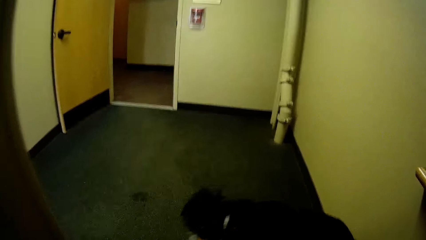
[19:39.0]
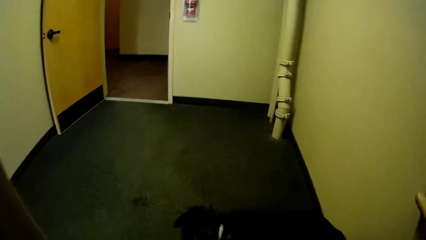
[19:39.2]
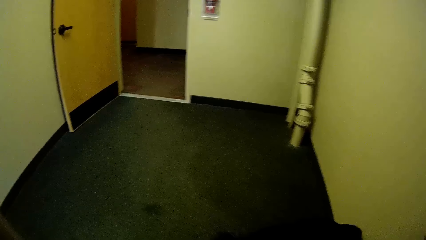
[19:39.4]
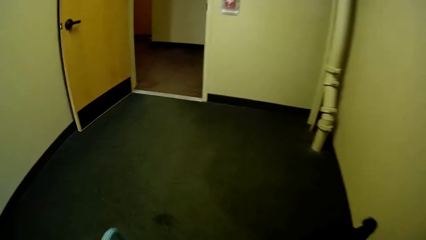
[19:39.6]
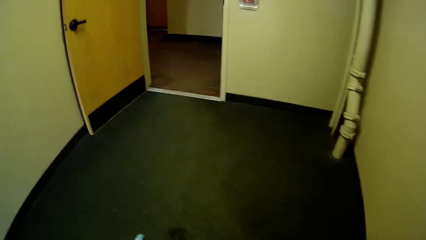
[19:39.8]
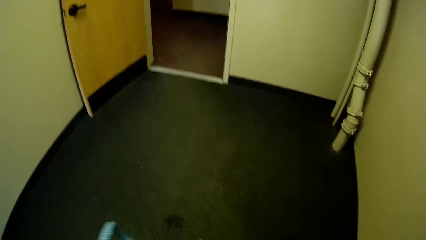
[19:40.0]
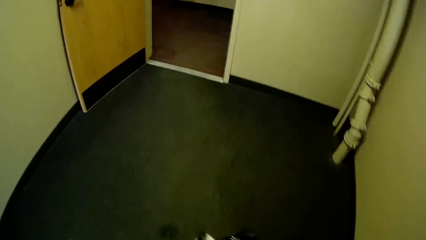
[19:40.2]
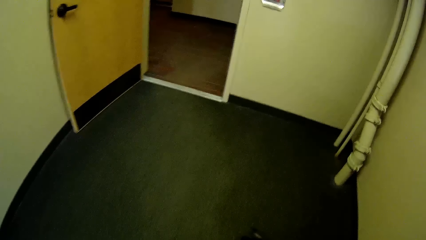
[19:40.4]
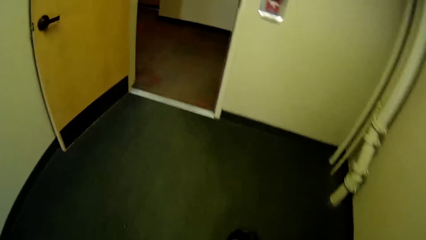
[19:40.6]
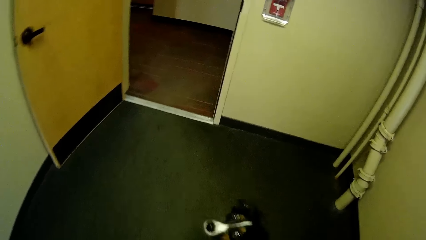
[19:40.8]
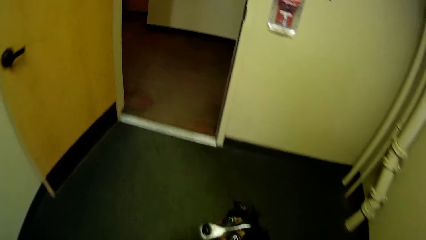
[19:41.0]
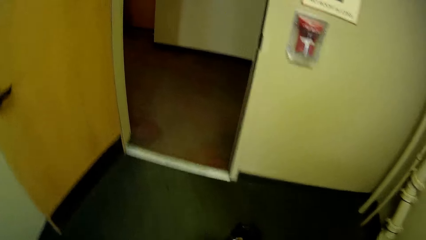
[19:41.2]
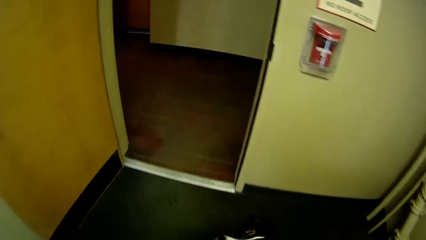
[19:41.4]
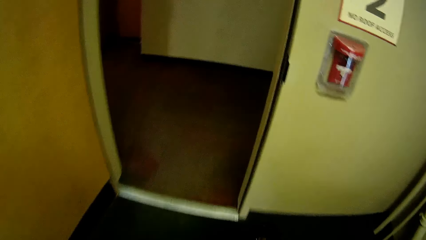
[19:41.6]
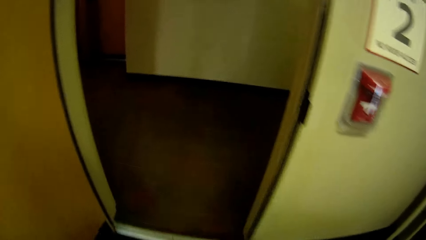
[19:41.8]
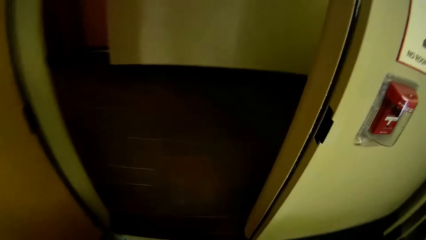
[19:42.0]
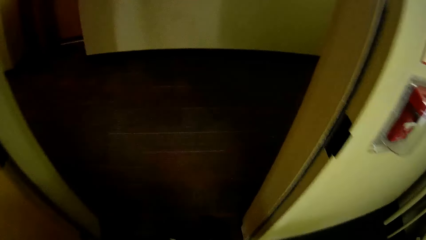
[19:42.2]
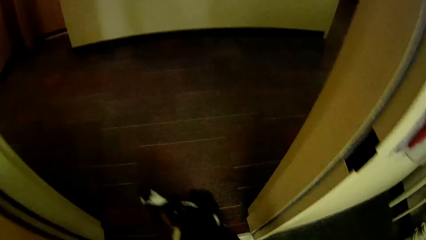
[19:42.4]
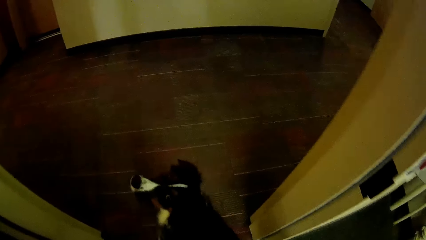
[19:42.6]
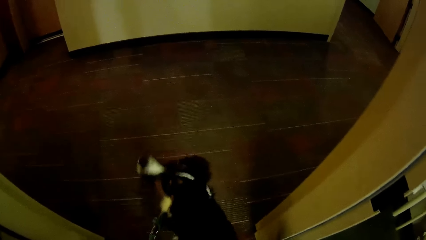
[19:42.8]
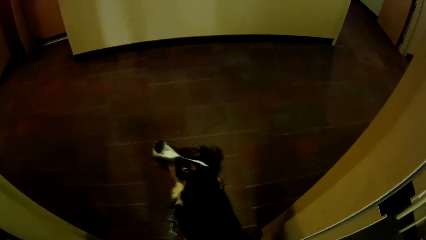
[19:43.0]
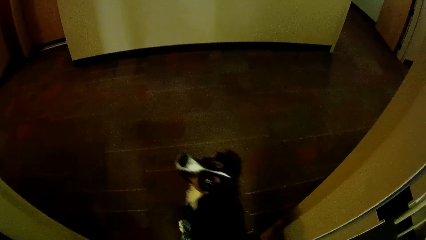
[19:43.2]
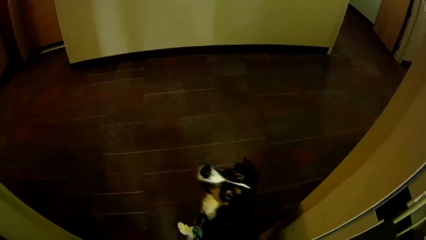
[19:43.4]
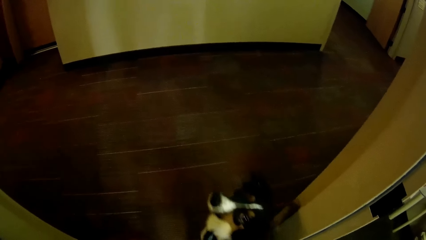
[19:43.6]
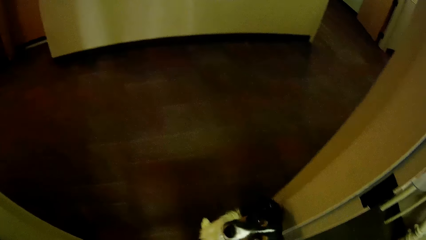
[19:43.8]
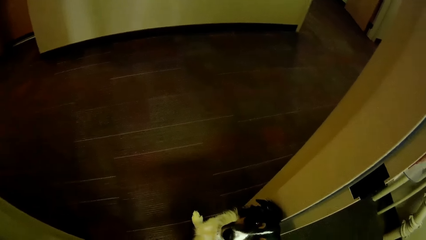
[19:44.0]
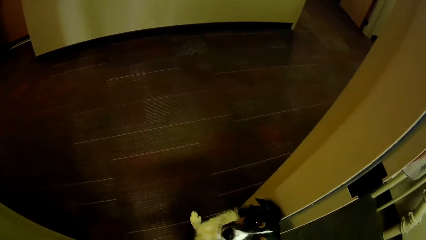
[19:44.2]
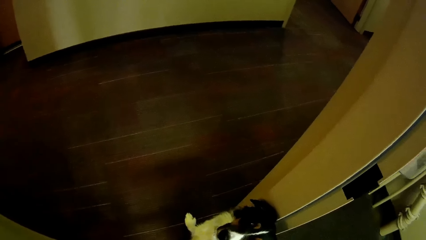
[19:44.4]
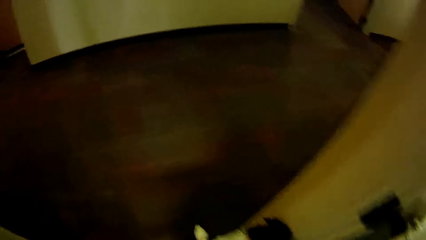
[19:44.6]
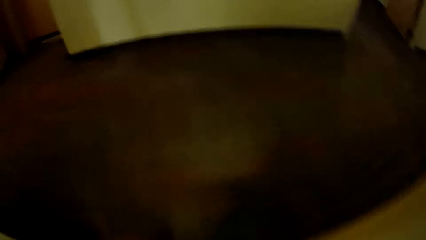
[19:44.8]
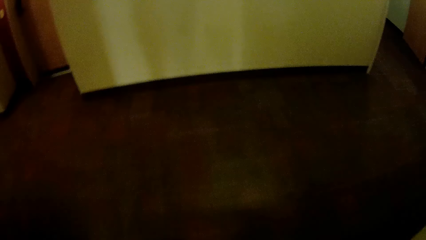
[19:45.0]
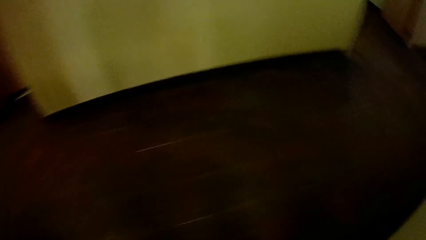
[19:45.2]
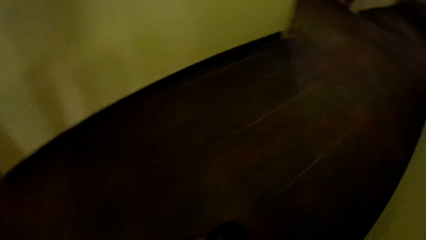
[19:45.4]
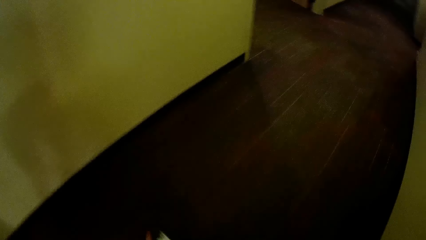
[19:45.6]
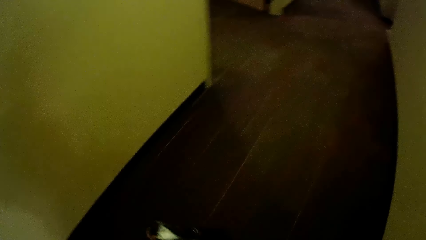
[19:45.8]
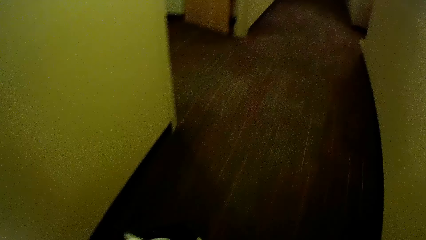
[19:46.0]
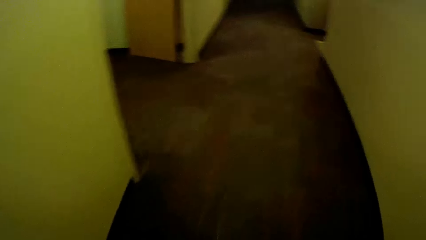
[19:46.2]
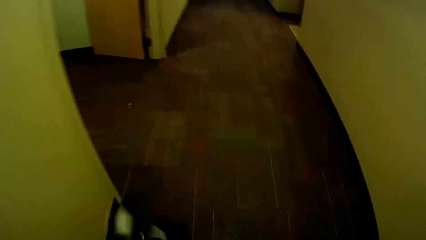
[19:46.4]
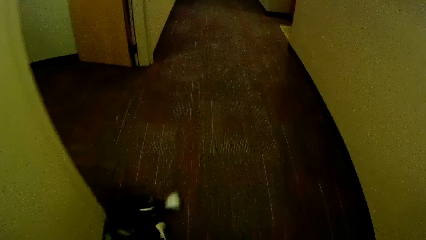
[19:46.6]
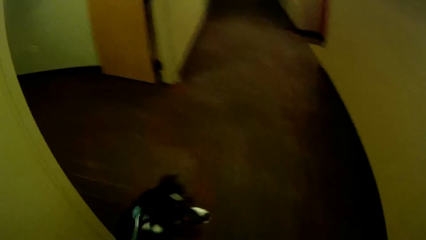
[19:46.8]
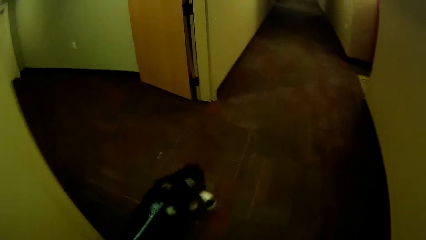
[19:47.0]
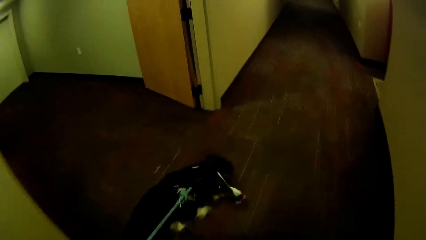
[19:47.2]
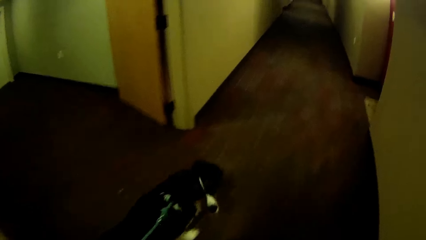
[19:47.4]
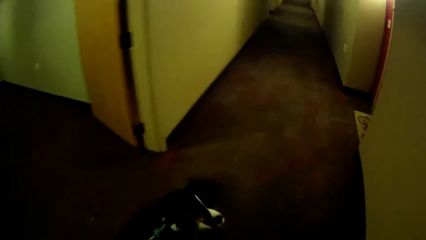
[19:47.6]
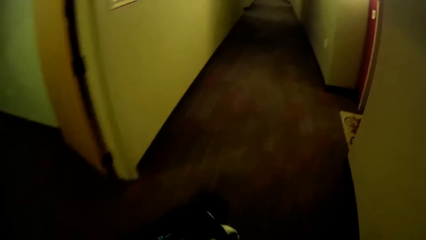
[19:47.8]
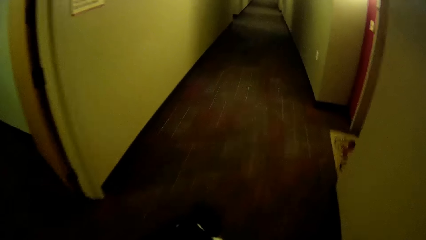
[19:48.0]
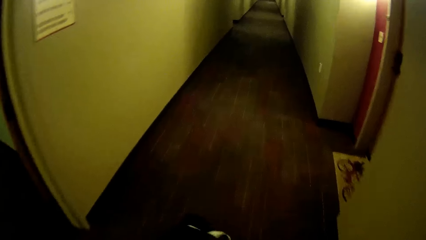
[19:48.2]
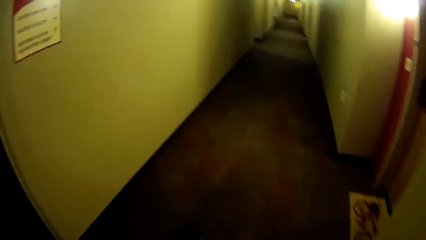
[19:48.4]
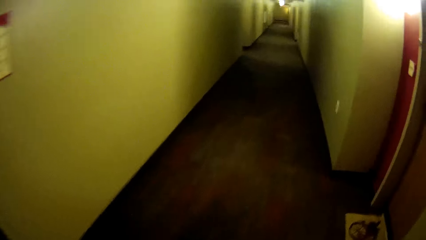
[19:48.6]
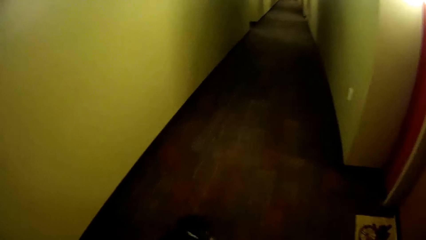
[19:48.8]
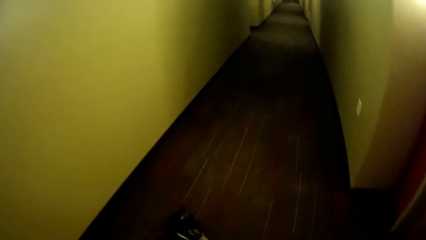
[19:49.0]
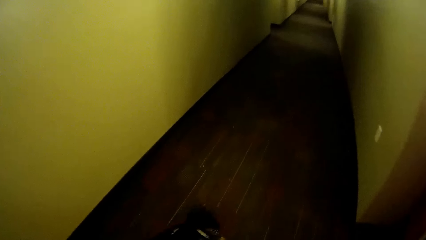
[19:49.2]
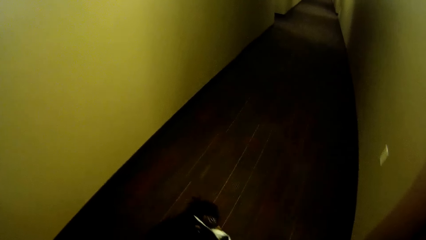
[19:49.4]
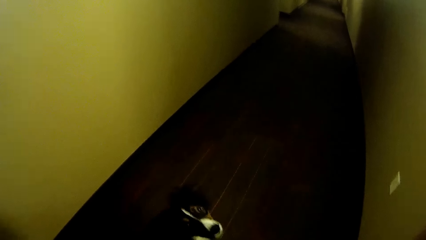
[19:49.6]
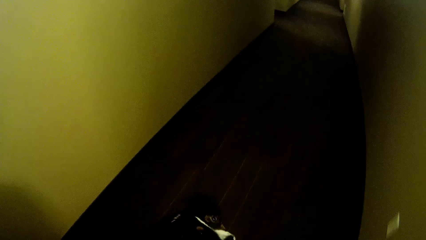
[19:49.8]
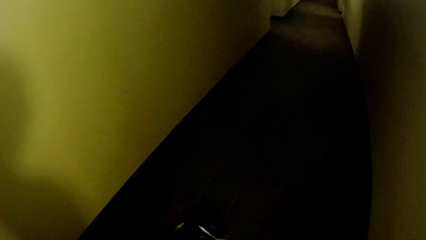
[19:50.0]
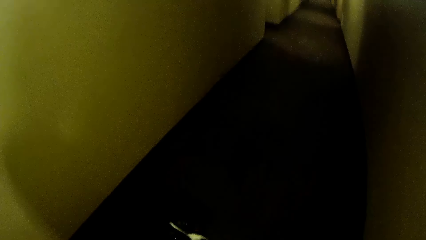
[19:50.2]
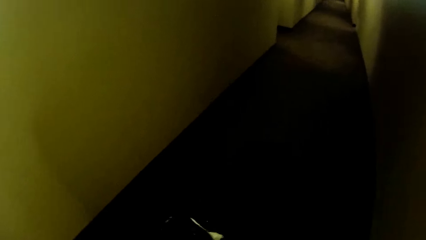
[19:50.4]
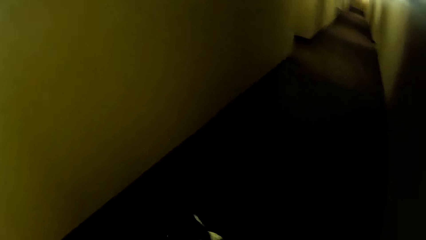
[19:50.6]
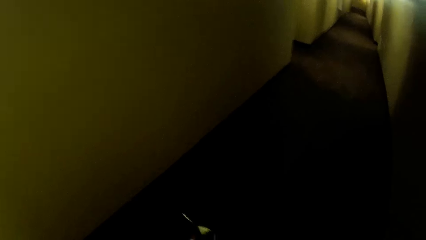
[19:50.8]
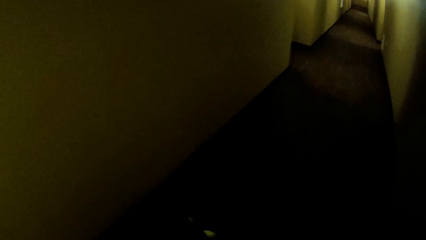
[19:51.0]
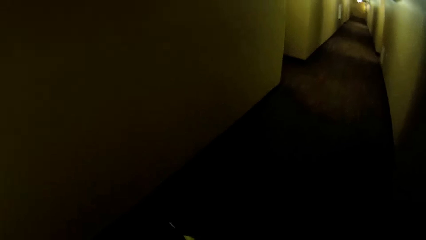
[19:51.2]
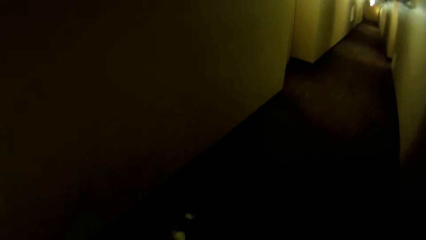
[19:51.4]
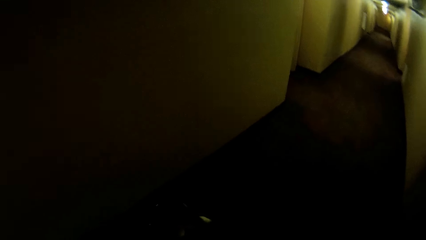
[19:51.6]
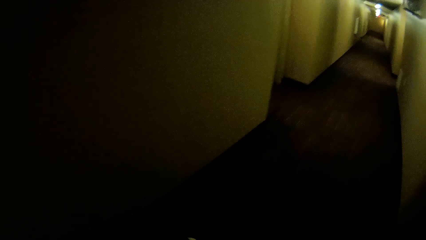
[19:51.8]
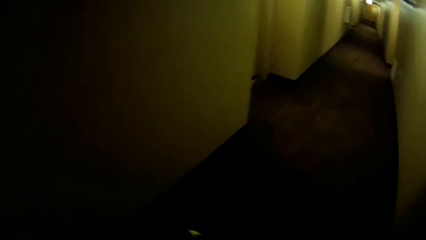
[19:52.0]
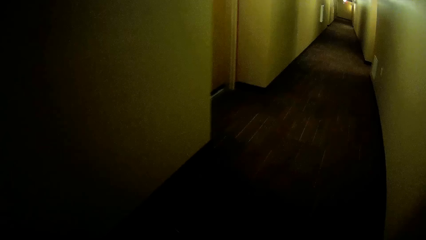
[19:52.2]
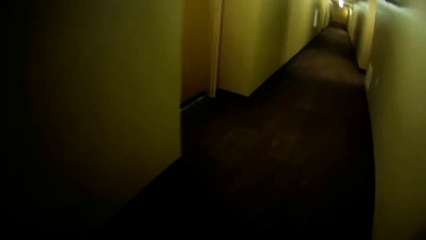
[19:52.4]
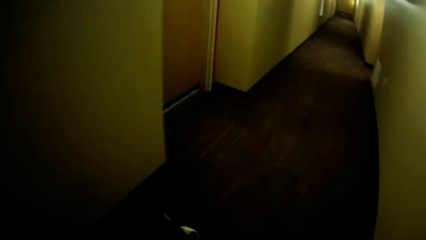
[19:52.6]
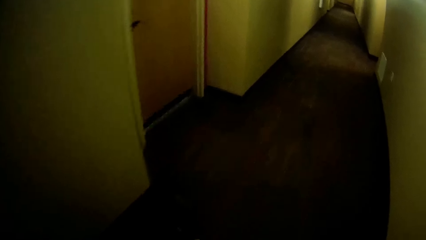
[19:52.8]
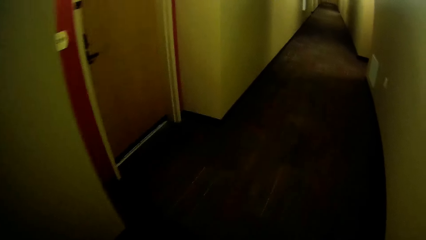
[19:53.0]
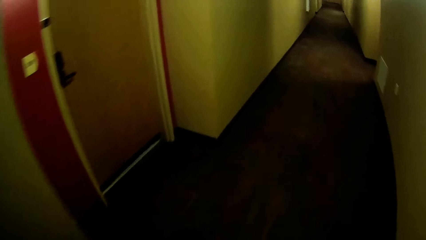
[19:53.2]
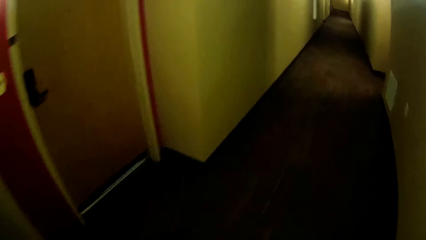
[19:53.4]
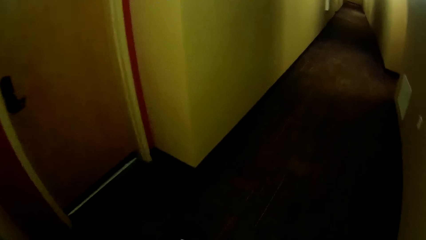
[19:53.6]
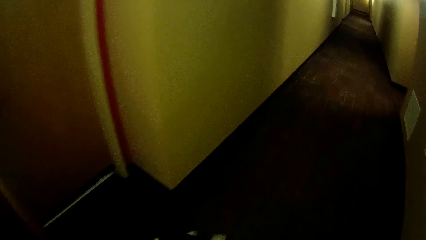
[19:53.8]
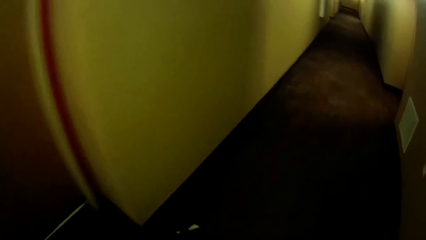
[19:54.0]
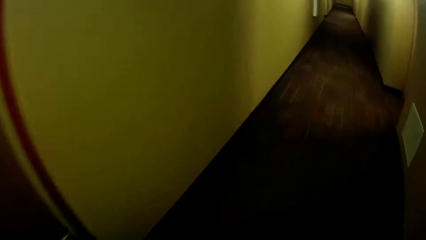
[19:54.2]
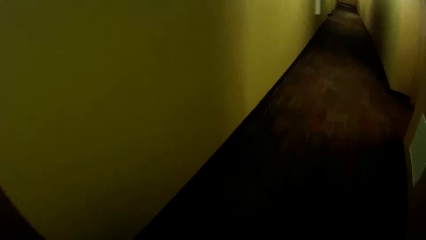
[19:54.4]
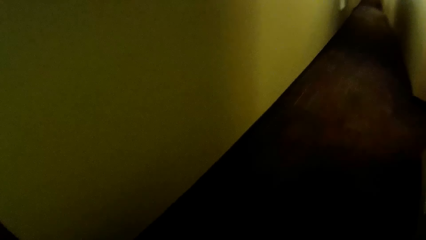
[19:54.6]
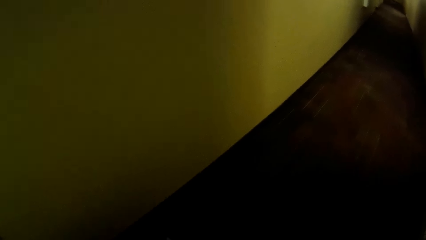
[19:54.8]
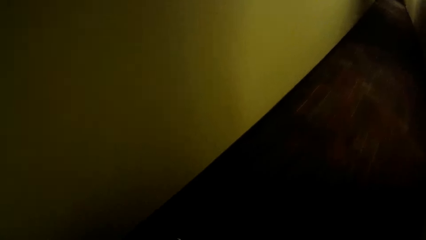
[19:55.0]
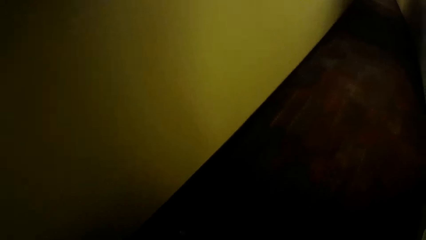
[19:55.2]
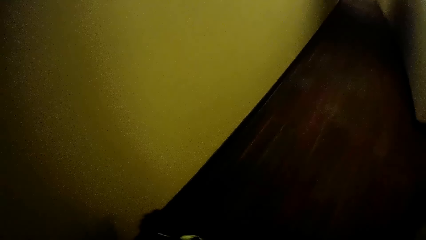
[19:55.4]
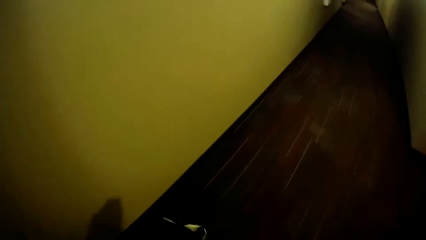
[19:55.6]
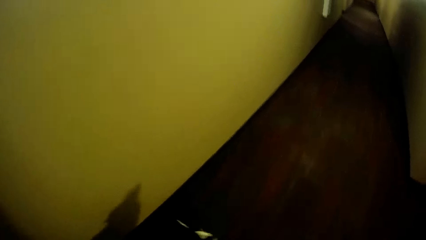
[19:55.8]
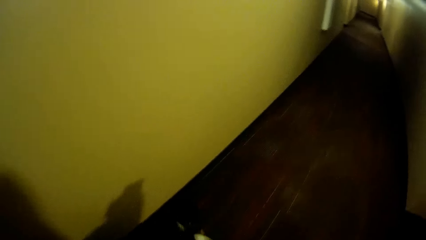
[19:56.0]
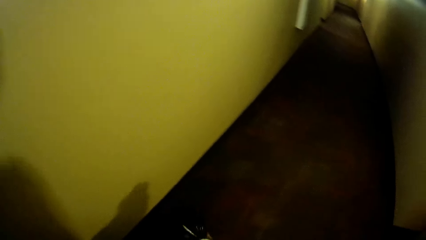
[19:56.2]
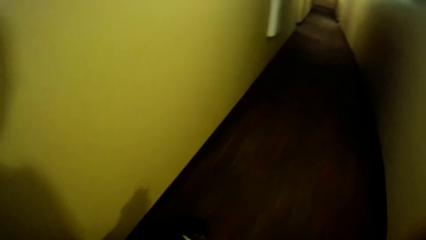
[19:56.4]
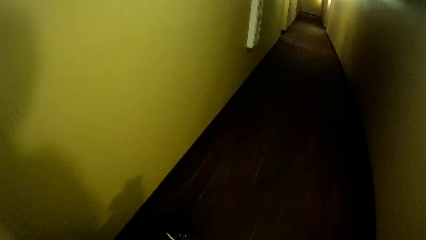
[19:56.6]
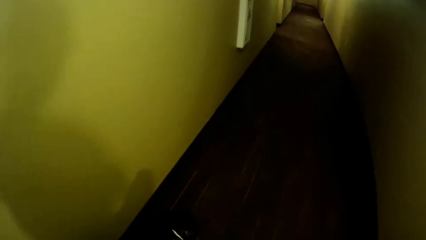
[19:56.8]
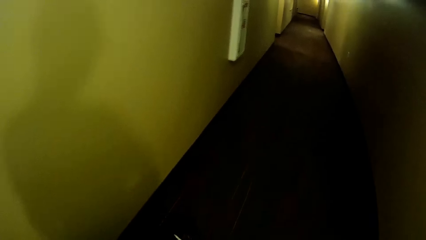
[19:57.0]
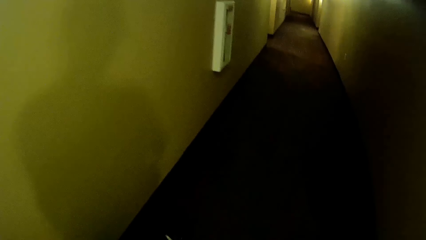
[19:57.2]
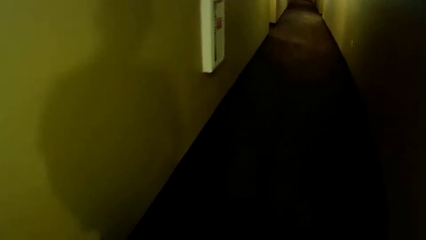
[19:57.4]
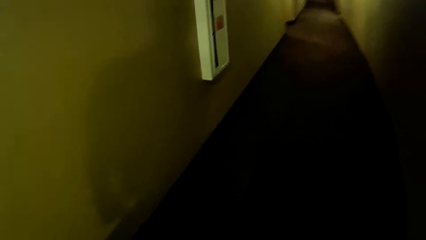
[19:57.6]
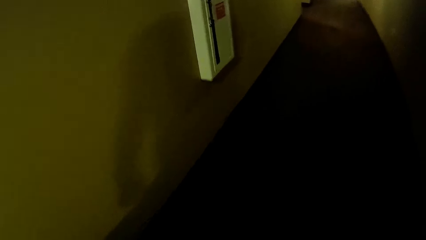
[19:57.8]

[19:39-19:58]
The camera wearer walks along the corridor with the black dog in the house.
